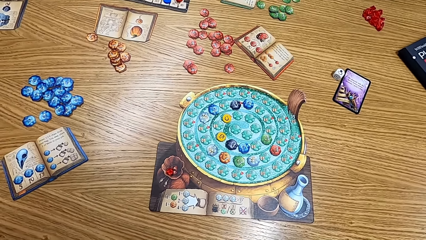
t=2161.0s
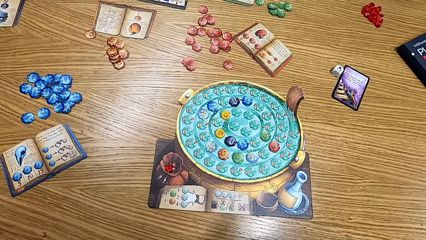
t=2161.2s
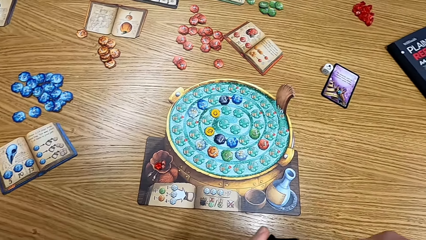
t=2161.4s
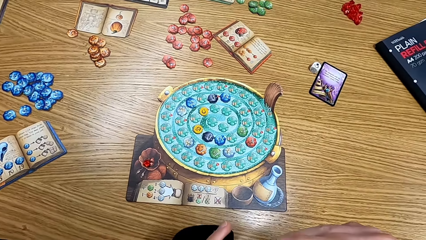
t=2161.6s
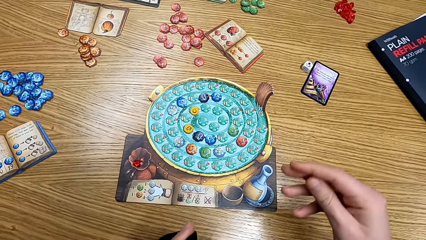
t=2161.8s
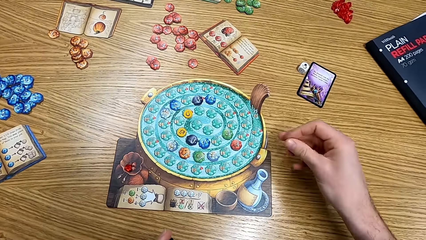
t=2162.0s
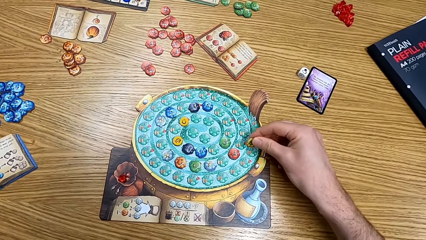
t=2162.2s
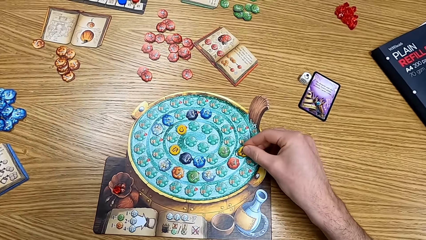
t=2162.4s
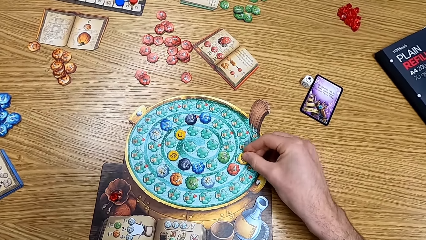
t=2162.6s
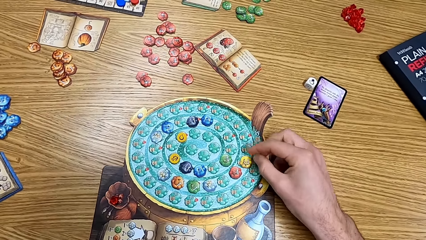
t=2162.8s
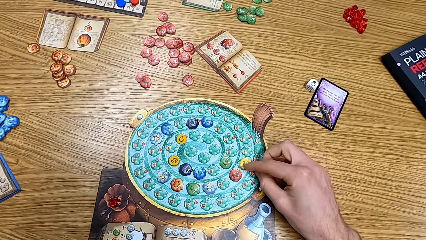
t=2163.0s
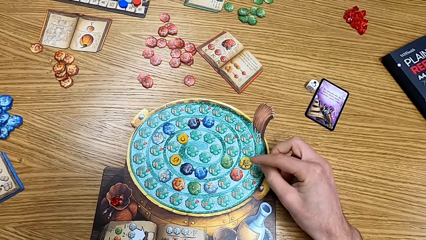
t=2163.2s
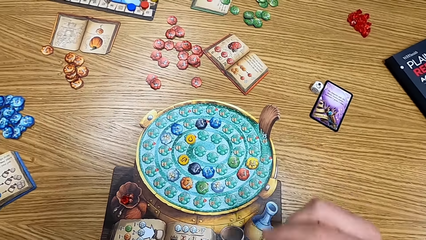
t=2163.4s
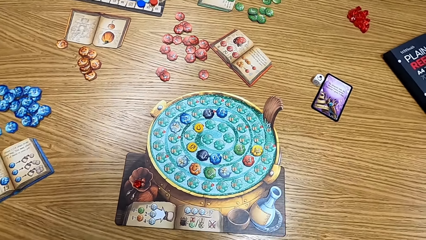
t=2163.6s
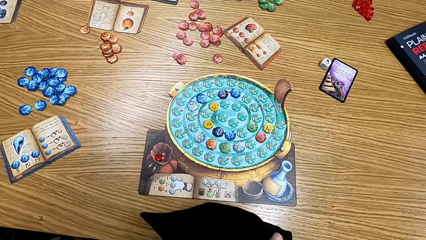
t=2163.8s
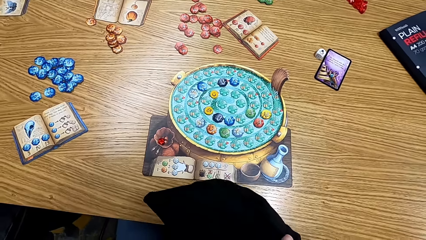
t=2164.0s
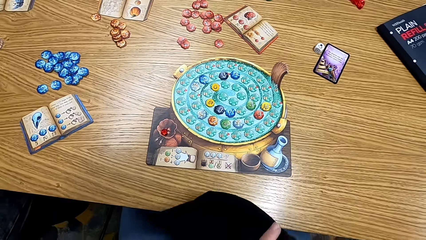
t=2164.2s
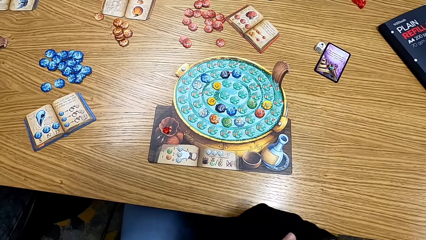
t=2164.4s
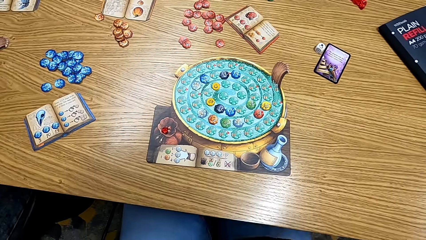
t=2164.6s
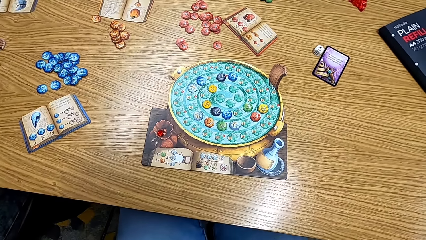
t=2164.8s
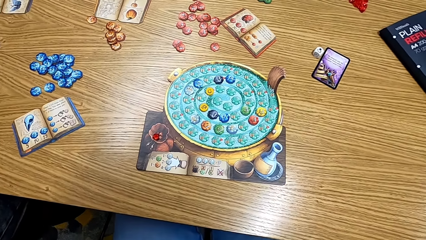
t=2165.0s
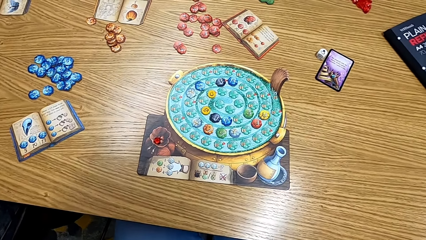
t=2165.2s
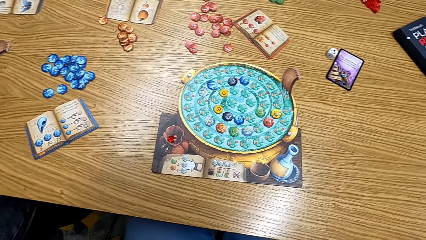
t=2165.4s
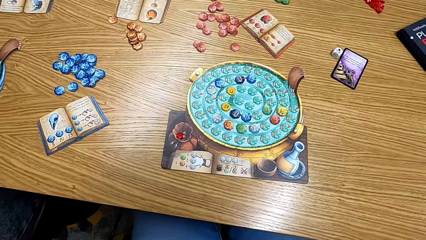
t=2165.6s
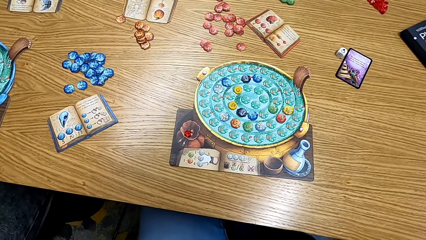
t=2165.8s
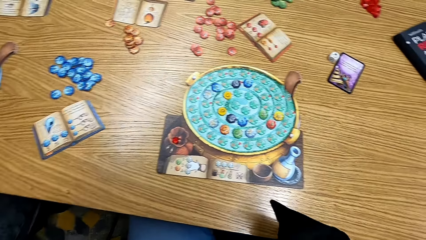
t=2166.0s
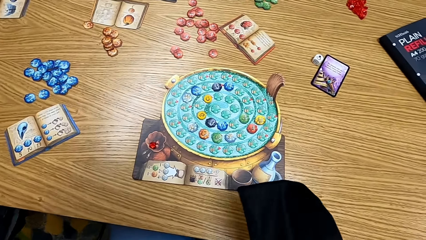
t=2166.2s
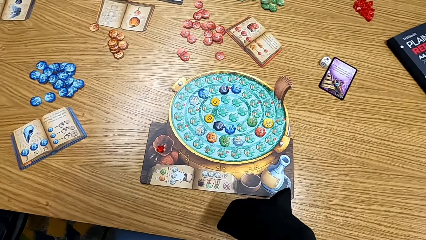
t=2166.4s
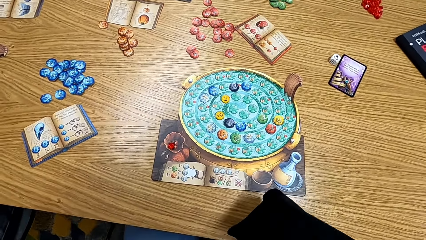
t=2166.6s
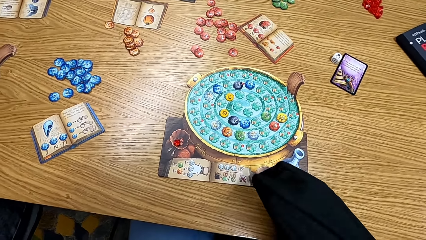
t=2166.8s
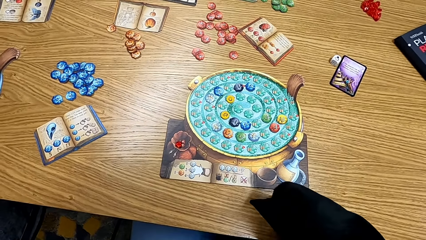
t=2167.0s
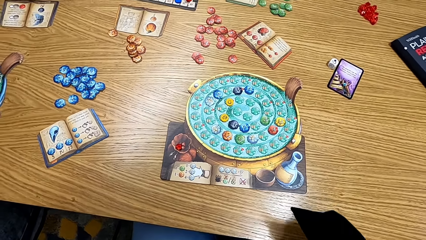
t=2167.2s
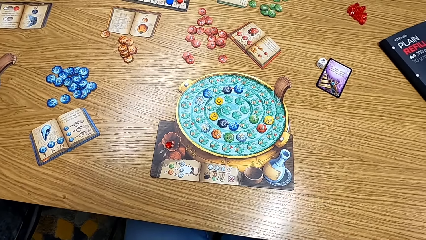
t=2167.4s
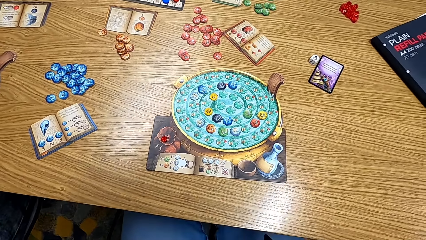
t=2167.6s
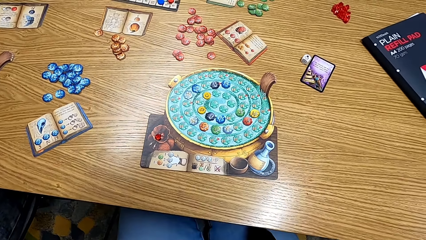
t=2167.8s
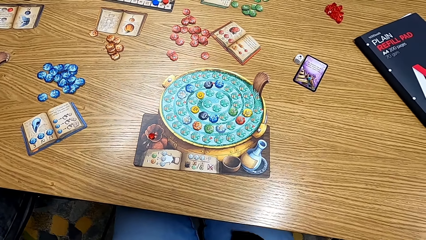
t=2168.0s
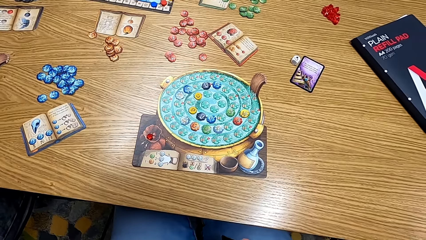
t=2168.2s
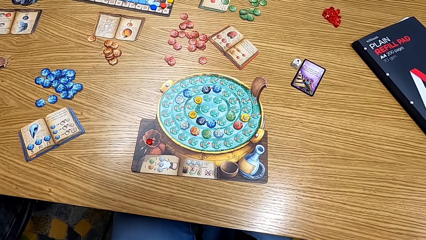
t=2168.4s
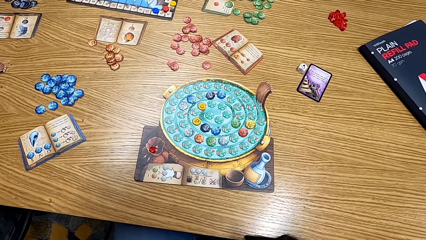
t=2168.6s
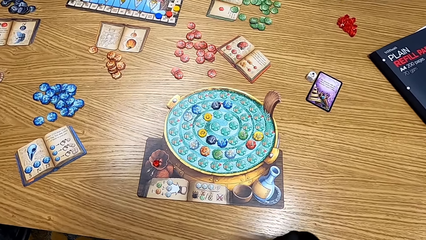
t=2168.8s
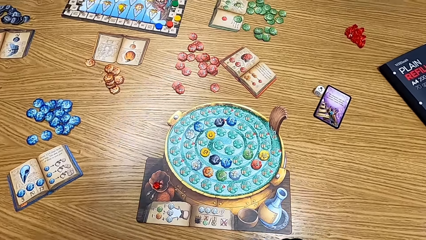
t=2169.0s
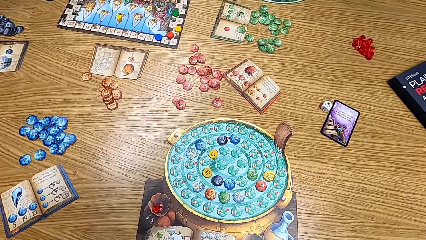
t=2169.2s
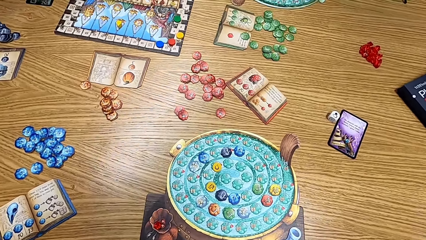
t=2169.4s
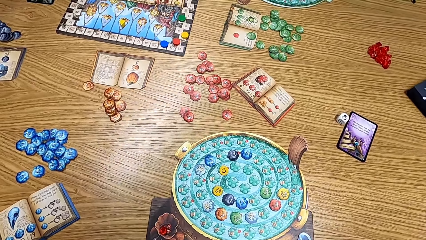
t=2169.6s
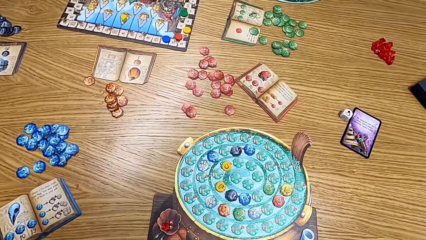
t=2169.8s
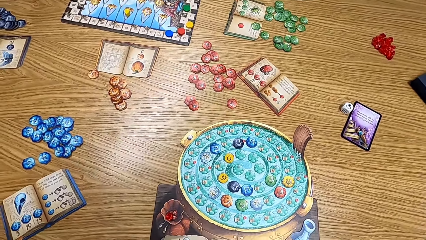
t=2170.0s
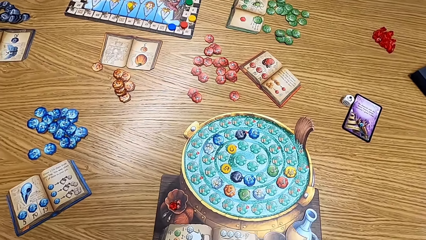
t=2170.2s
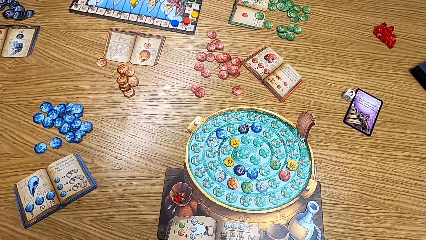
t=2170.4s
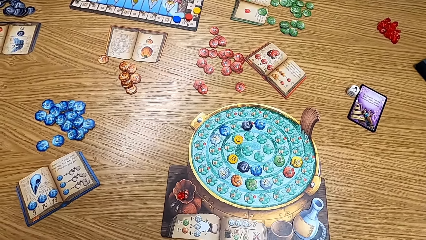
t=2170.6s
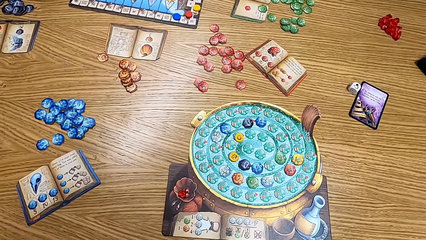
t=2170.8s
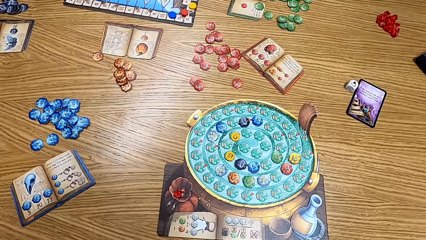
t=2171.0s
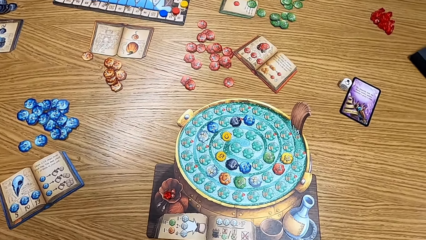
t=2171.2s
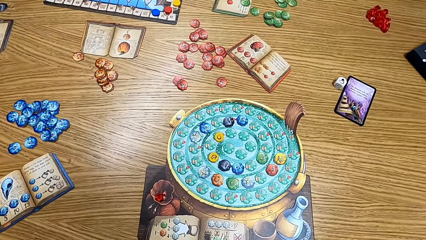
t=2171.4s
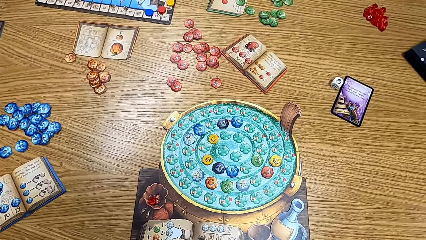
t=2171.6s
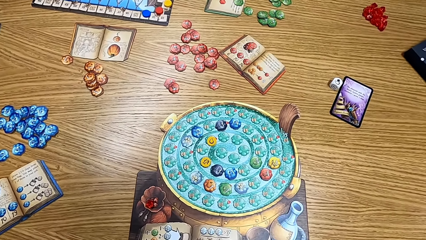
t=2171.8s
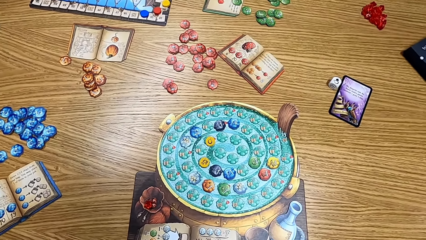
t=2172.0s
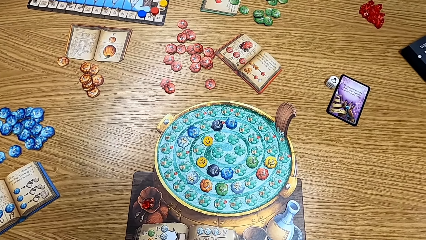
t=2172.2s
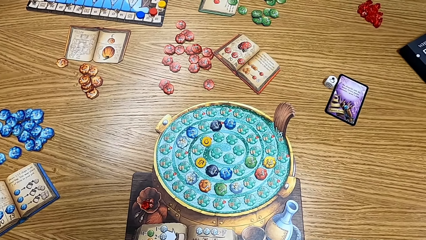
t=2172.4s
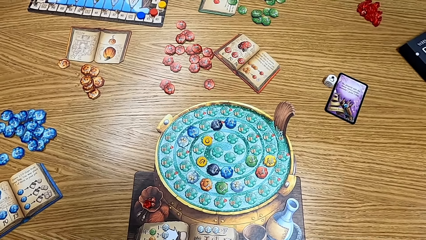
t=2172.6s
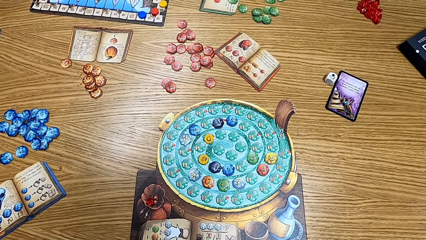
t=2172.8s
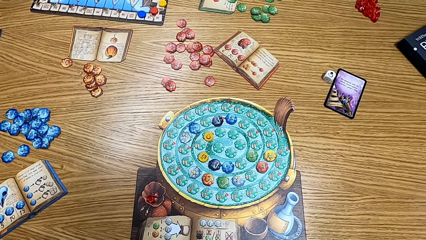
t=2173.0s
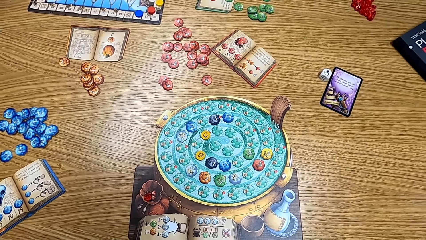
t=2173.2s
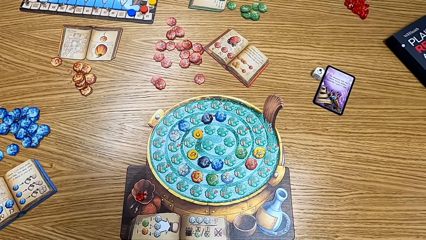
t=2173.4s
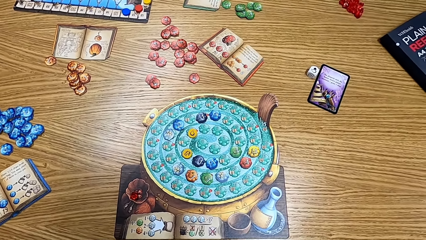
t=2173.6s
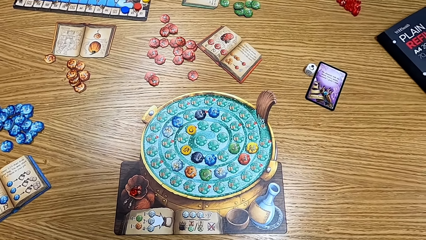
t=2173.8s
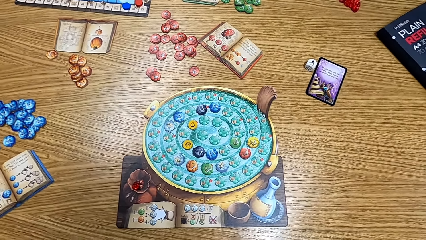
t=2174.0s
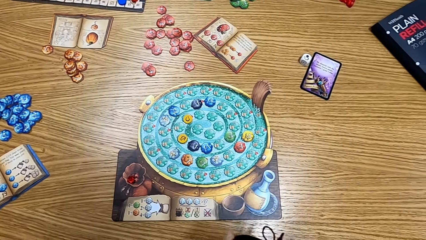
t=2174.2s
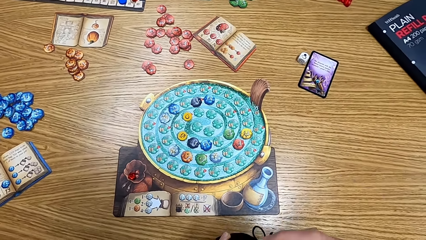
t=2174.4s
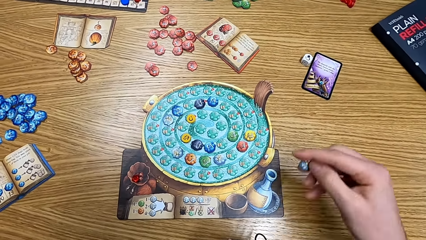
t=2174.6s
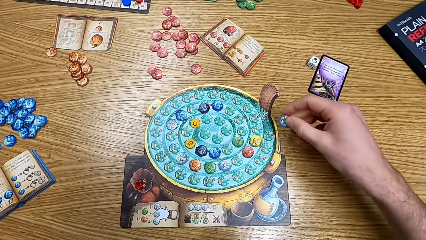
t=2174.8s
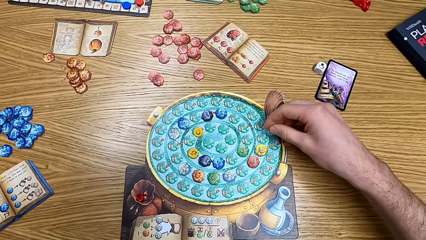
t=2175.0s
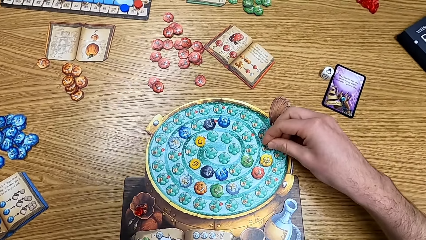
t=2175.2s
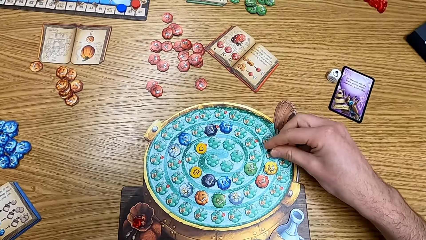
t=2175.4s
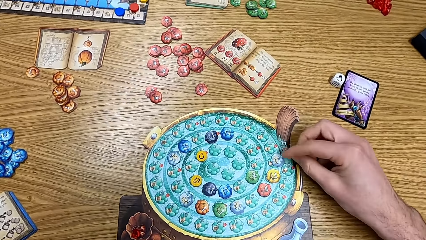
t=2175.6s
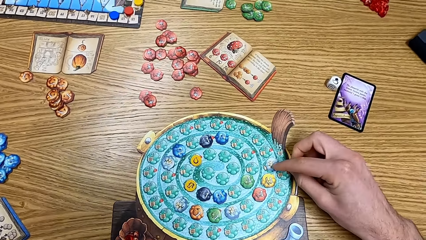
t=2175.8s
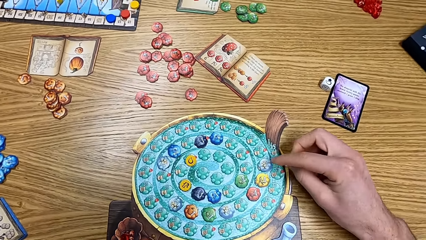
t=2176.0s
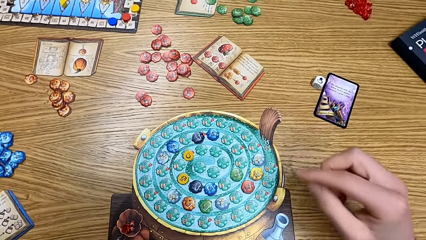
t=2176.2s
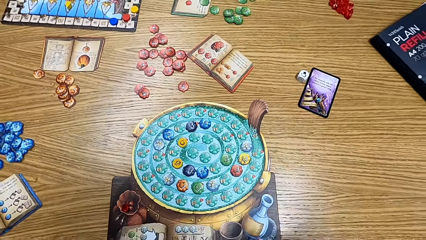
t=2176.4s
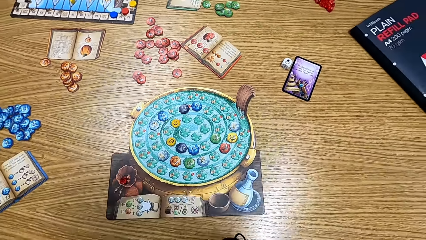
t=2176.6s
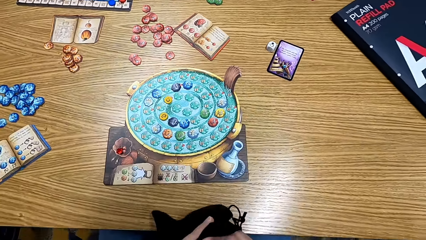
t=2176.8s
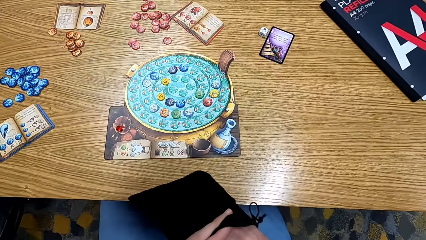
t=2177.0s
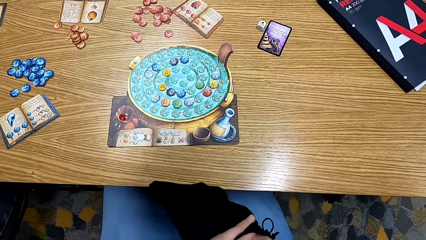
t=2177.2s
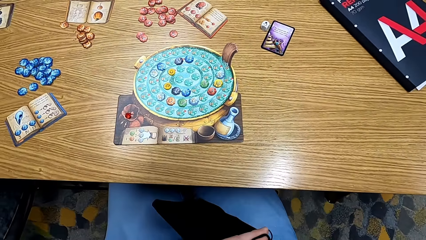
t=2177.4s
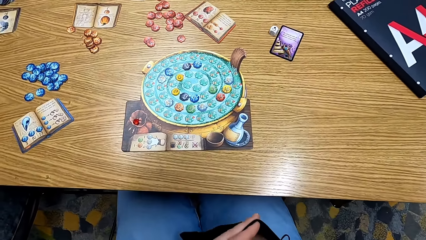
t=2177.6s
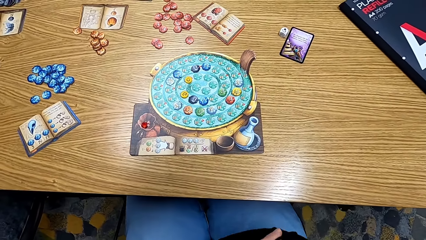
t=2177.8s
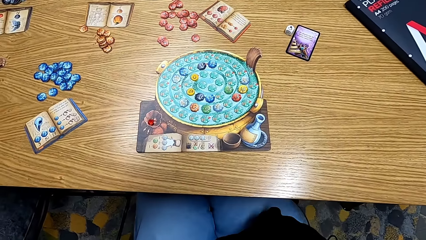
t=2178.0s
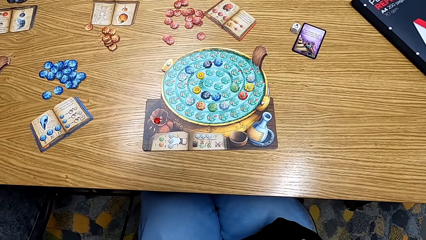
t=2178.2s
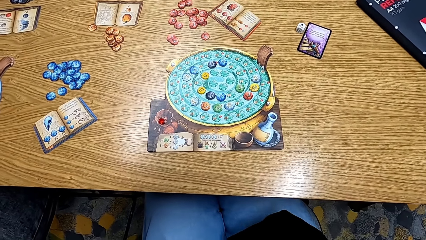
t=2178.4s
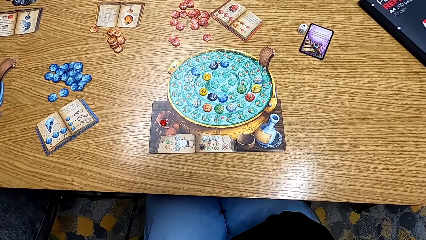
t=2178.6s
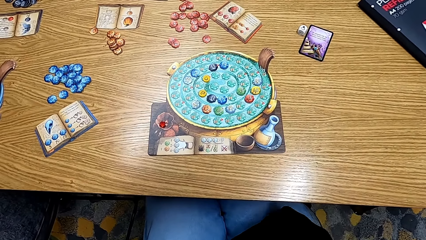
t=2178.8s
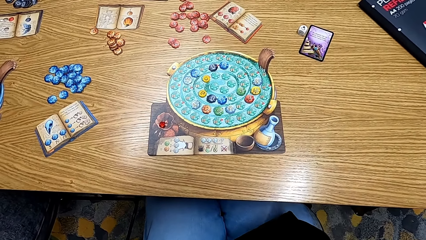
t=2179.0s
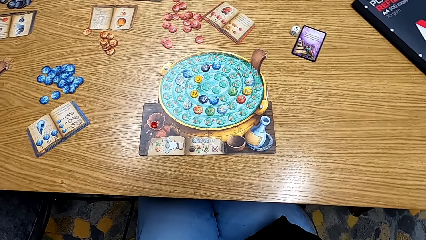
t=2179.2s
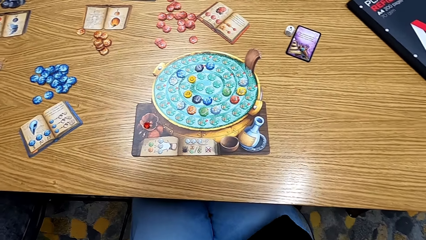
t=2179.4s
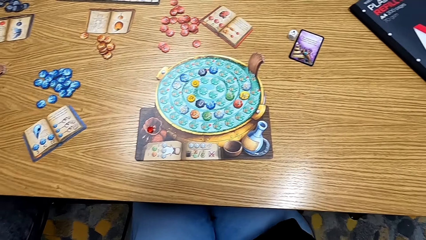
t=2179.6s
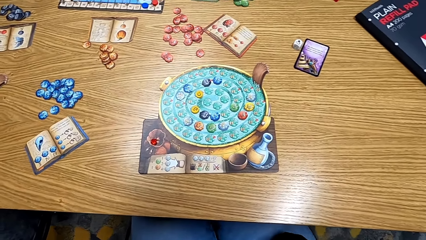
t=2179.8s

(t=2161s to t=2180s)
The camera wearer plays the board game. They put the cards on the table. They touch the bag. They put the papers on the table. They put the white chip on the board. They put a hand in the bag. They pick the papers from the bag.
